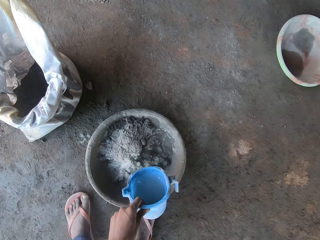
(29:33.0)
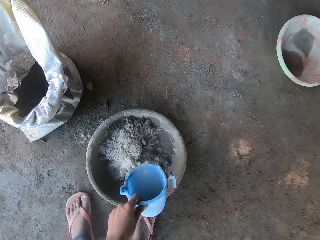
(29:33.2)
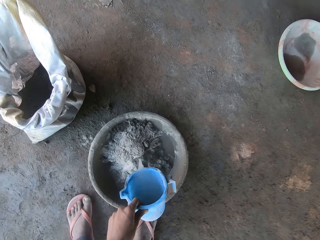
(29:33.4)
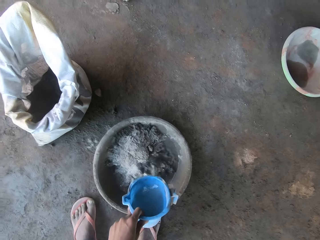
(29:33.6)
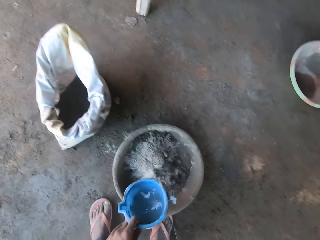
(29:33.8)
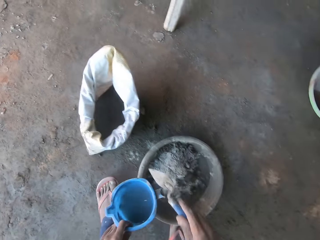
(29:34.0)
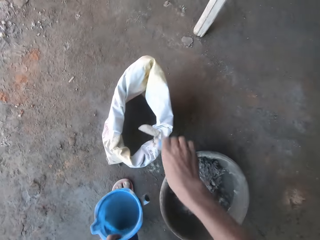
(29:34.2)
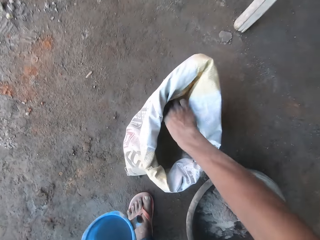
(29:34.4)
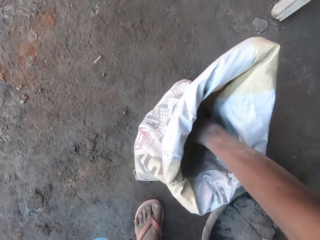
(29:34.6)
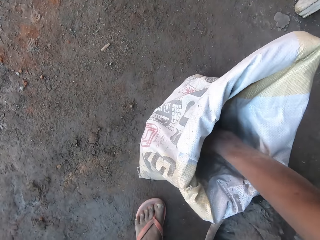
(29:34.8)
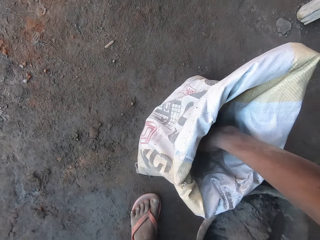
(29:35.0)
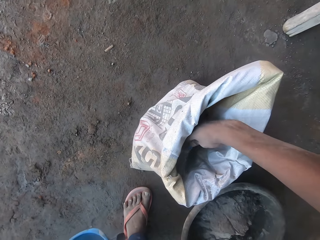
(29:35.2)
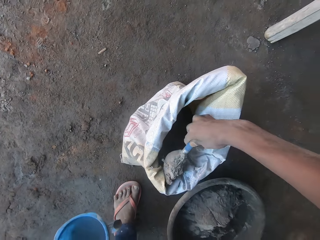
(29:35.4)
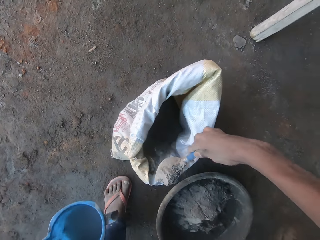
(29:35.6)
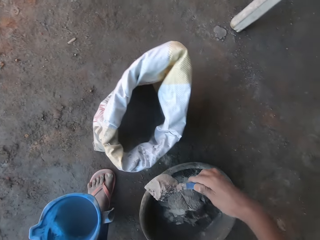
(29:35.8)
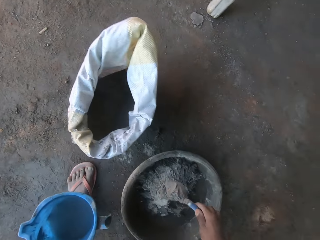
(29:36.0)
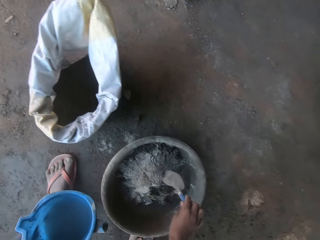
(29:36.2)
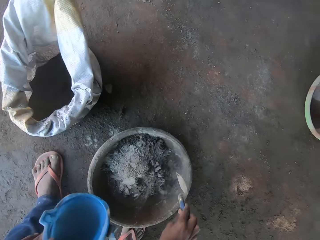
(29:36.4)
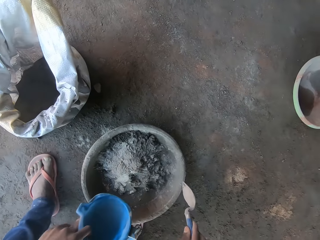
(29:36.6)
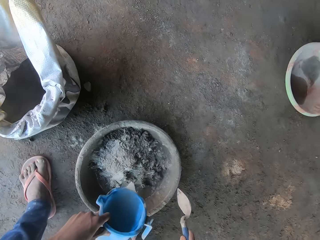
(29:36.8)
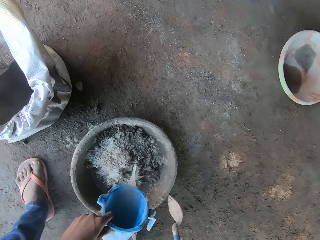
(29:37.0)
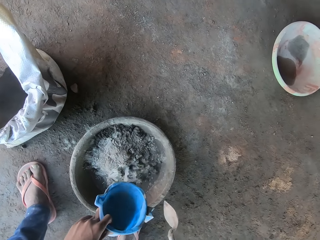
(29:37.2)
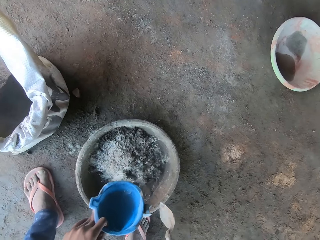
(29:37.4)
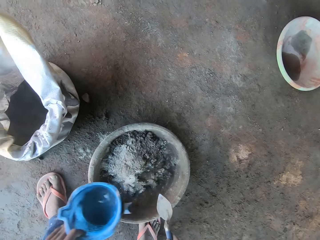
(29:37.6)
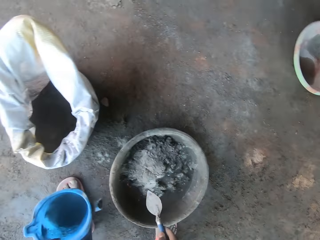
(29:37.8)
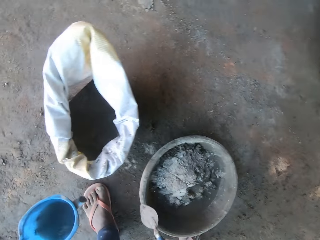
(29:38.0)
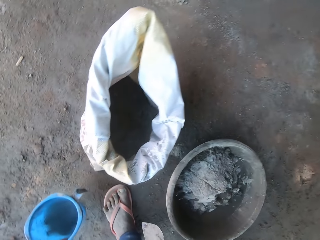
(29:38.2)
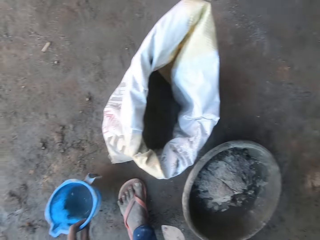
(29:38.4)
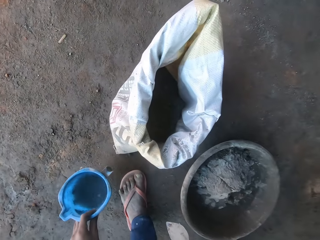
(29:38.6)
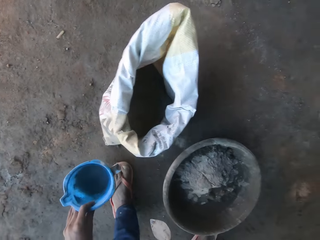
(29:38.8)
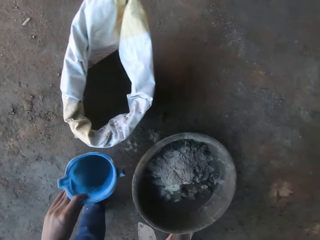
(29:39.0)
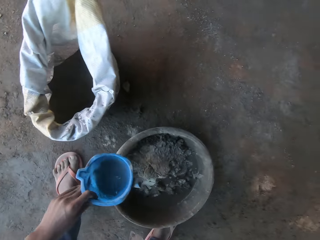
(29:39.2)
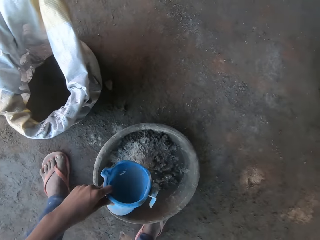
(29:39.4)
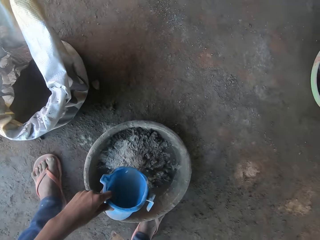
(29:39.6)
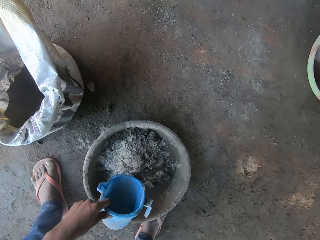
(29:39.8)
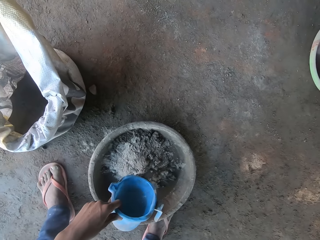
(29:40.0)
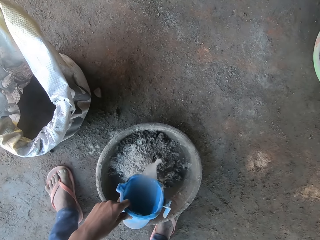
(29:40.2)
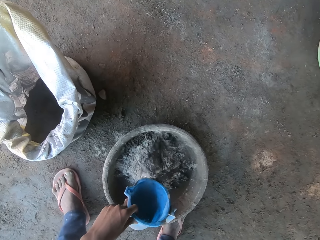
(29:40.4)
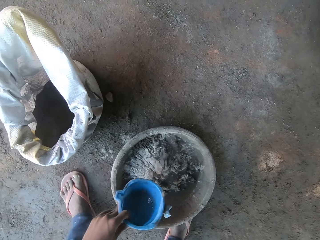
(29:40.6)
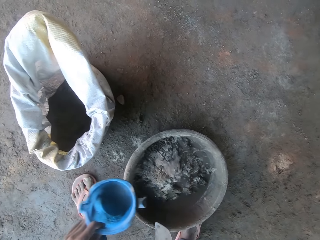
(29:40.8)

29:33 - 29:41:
The camera wearer takes cement from the cement bag on the floor with the trowel in his right hand. He puts the cement on the trowel in his right hand in the mortar pan on the floor. He pours water from the cup in his left hand on the cement and mortar in the mortar pan on the floor. He pours water from the cup in his left hand on the cement and mortar in the mortar pan on the floor again.

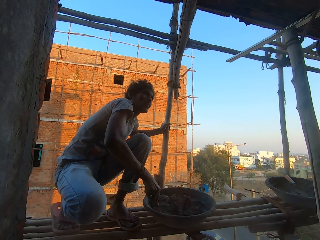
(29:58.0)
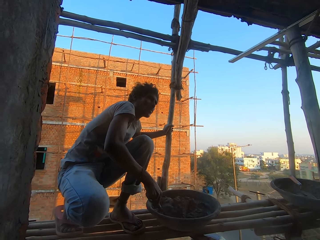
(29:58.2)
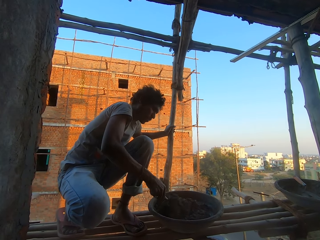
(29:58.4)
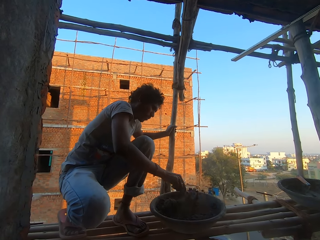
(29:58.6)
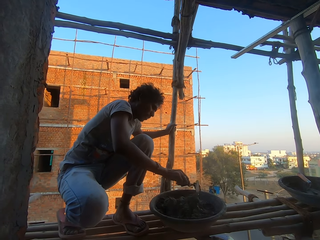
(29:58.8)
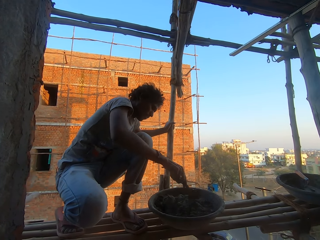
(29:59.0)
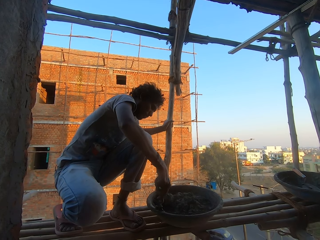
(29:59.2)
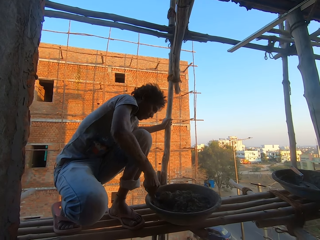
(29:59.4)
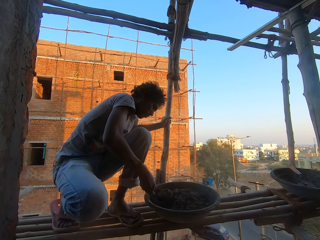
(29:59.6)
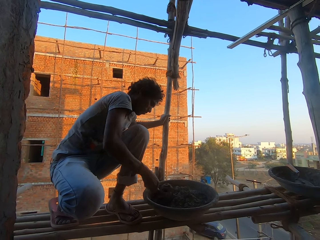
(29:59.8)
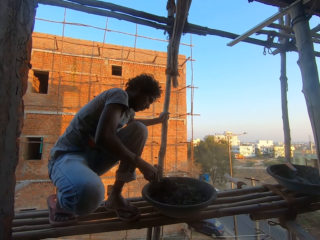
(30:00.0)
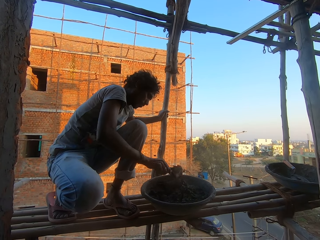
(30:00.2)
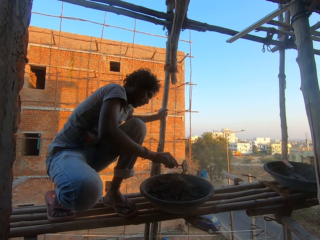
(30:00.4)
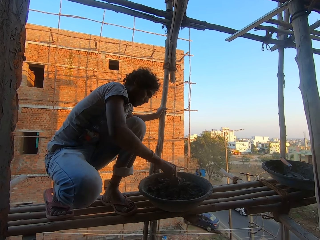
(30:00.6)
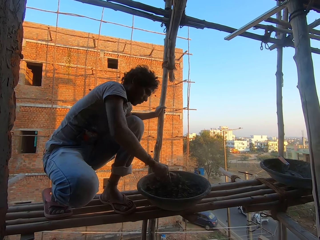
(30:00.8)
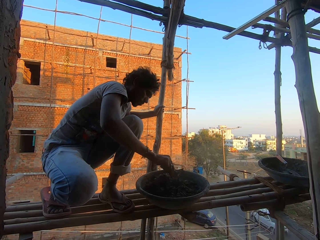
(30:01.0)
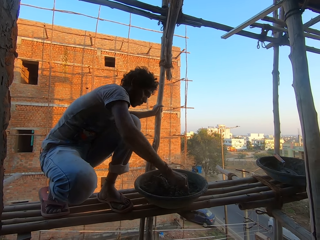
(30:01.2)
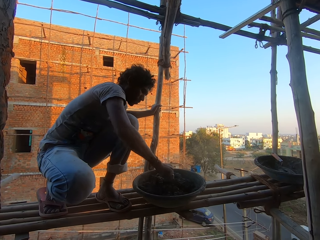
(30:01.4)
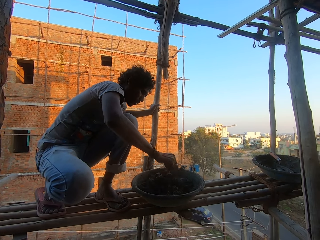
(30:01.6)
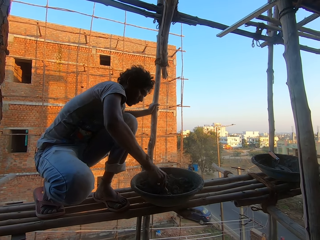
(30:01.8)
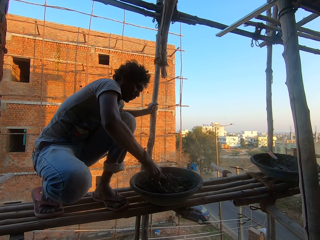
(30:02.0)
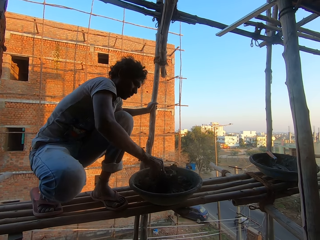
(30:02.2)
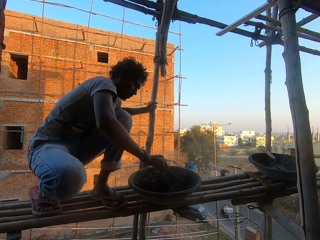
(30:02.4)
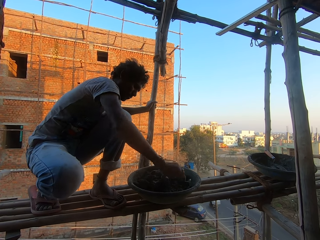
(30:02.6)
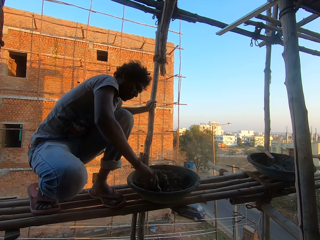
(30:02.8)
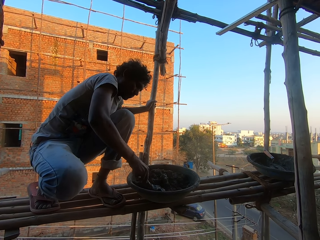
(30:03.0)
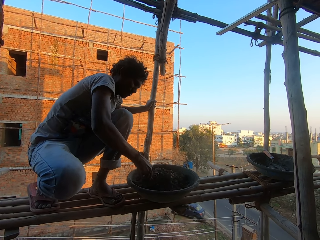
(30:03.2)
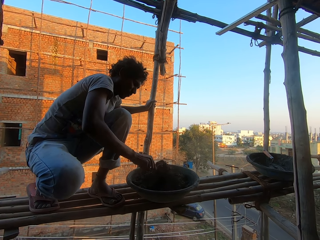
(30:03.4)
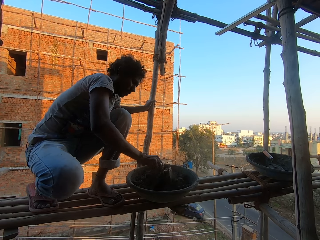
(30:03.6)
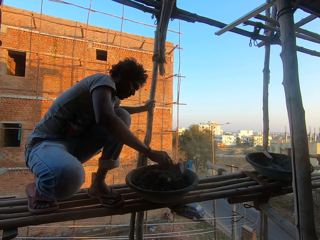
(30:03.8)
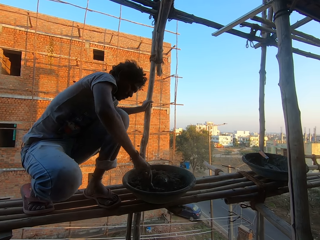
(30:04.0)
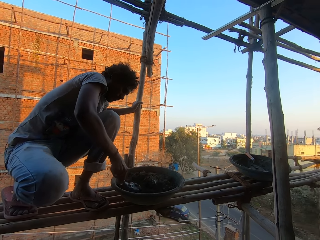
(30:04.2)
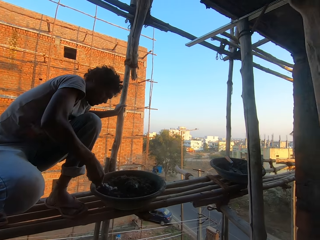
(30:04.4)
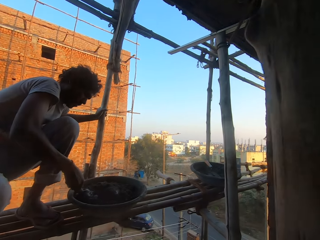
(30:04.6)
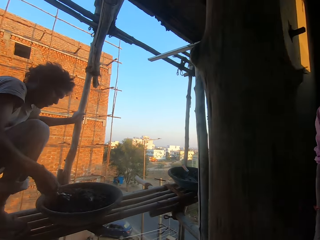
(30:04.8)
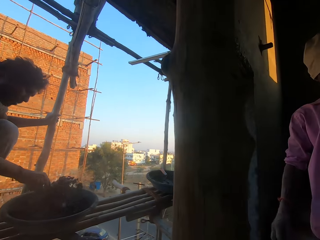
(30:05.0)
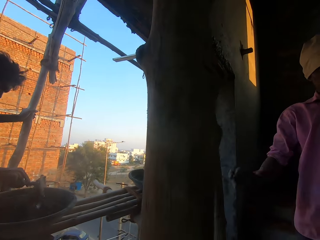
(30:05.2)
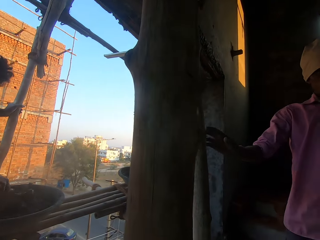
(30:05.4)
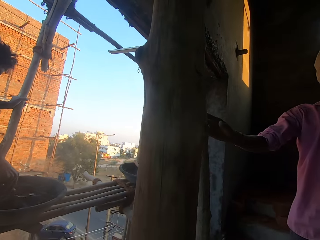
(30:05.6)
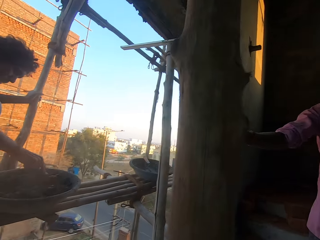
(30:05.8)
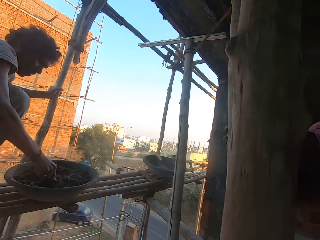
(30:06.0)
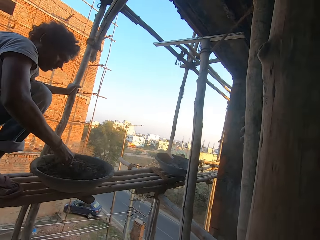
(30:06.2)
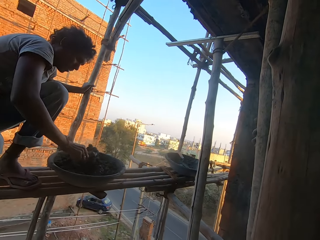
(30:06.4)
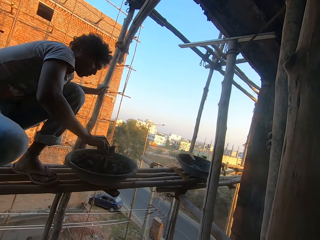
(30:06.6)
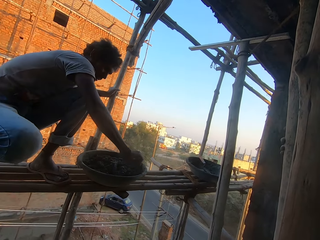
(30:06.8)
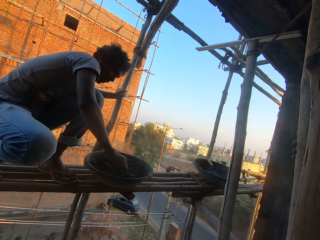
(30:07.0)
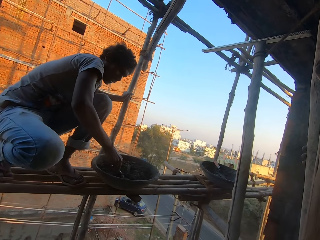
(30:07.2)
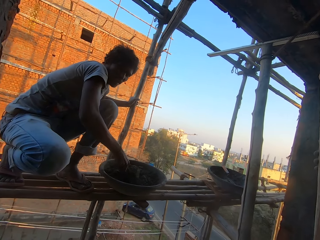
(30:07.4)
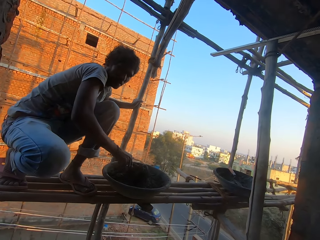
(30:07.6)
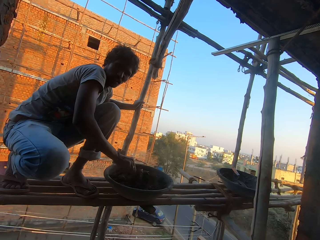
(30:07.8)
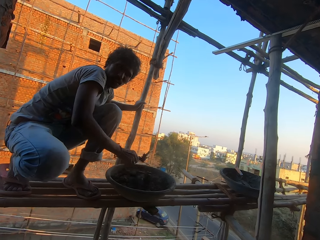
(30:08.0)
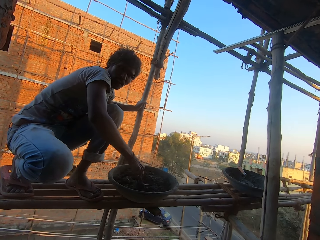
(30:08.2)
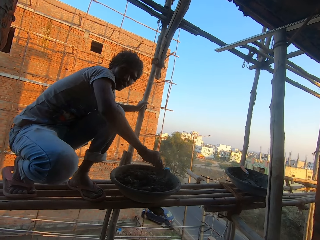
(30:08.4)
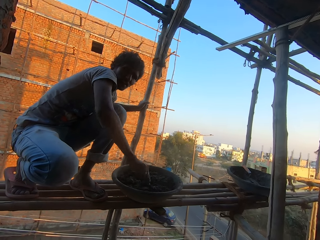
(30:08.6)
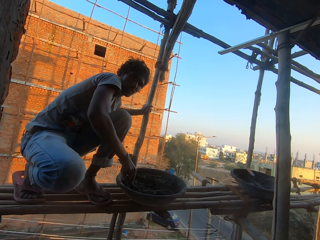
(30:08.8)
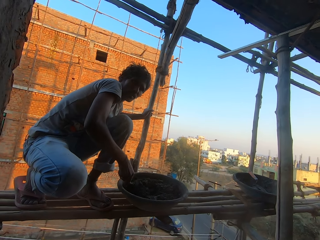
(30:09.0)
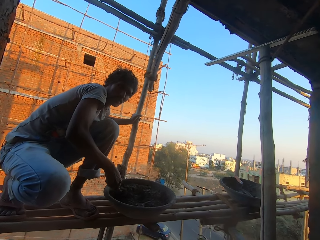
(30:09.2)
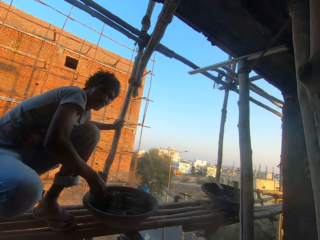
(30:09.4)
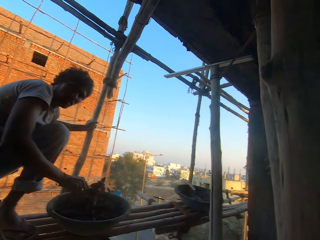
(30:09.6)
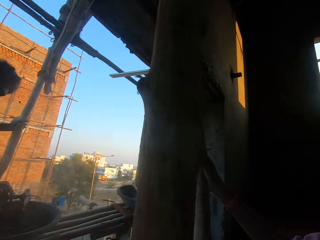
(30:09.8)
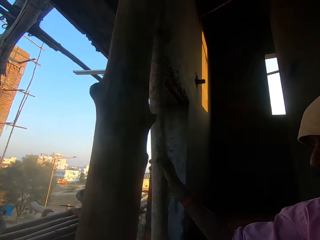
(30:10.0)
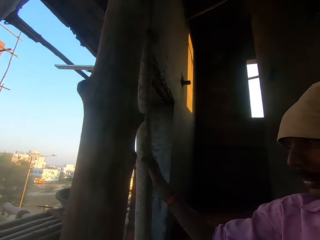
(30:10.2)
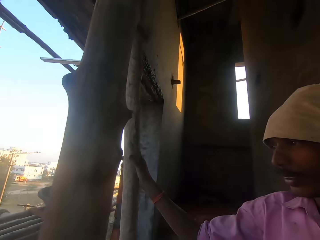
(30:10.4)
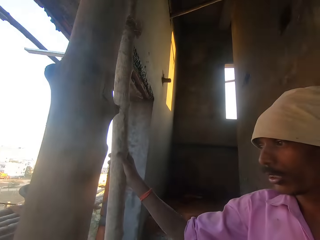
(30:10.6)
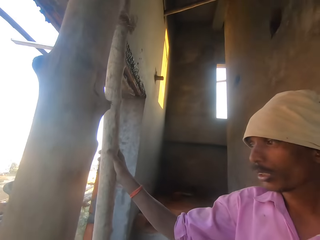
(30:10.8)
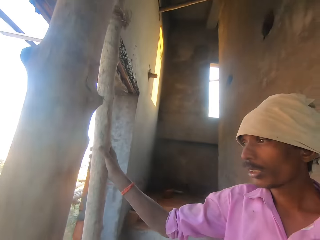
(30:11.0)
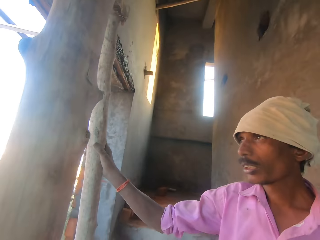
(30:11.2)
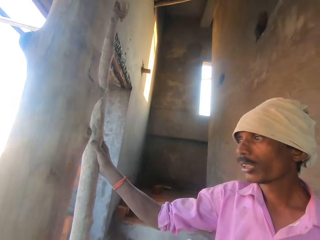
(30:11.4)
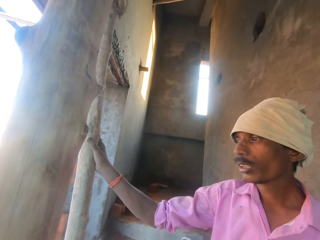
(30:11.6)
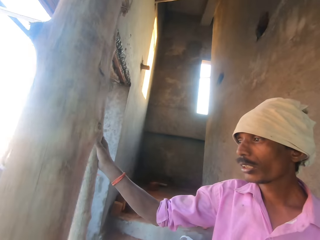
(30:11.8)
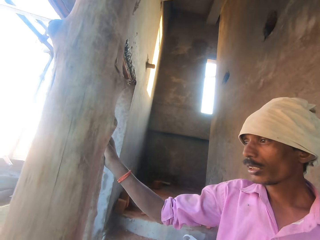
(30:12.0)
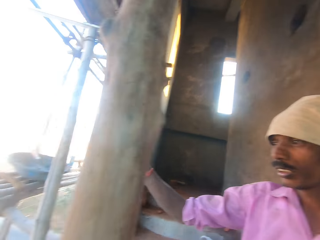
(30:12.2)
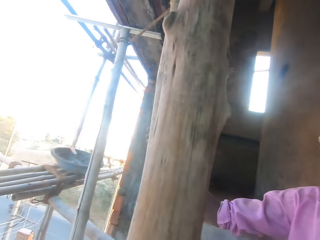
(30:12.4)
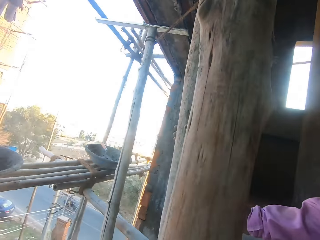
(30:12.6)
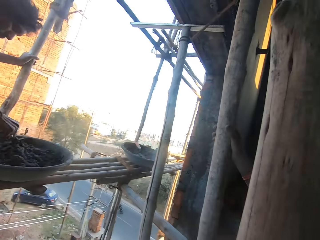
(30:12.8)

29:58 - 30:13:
A man mixes the cement. The camera wearer interacts with another man and a third man. The second man holds the scaffold of the building with his right hand. The camera wearer looks around. The first man mixes the cement. The camera wearer looks around.
